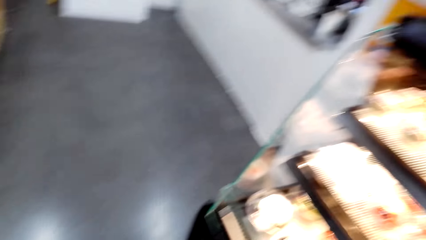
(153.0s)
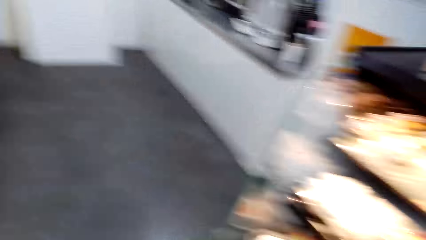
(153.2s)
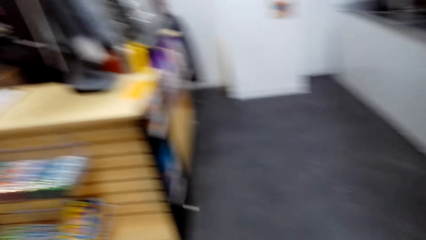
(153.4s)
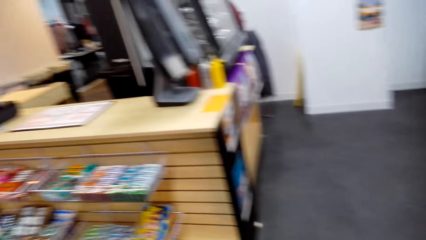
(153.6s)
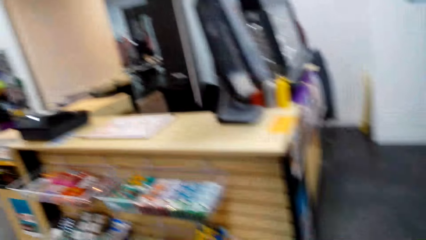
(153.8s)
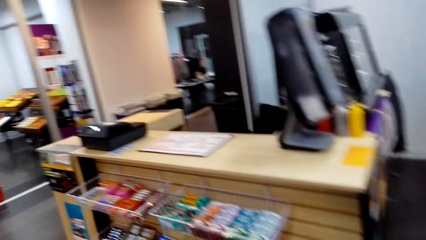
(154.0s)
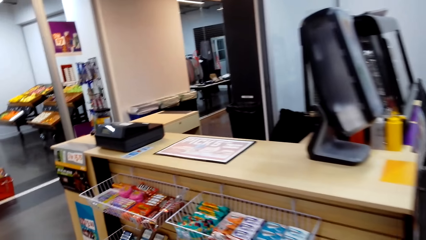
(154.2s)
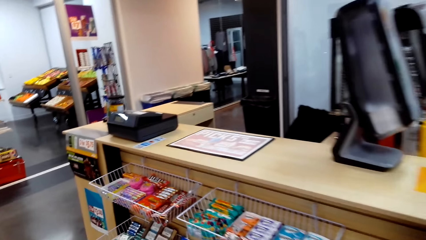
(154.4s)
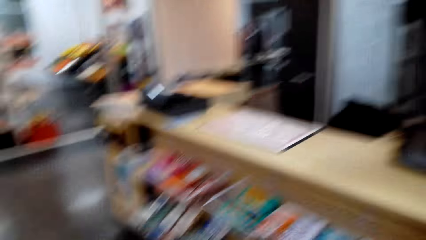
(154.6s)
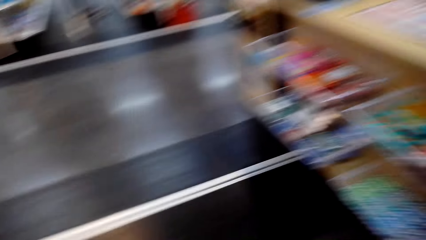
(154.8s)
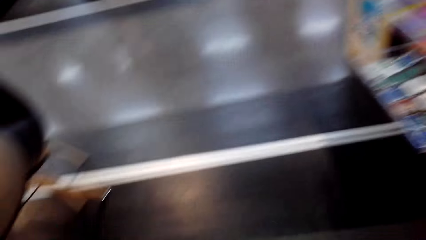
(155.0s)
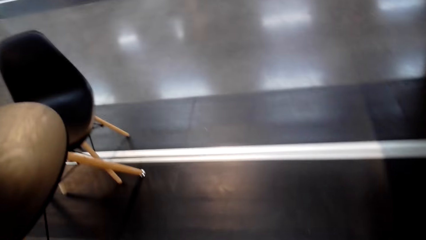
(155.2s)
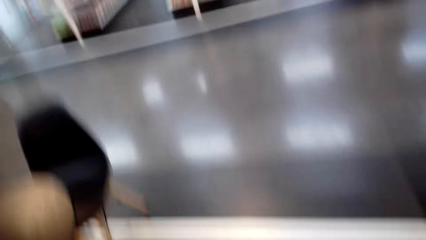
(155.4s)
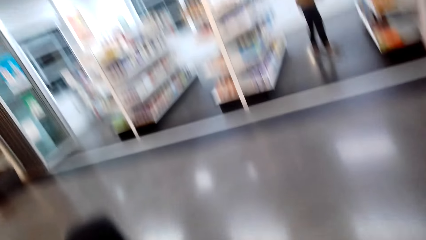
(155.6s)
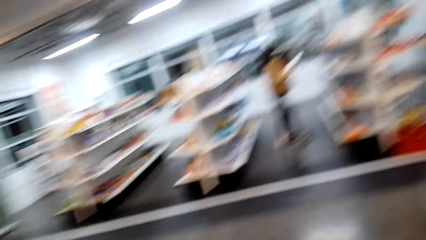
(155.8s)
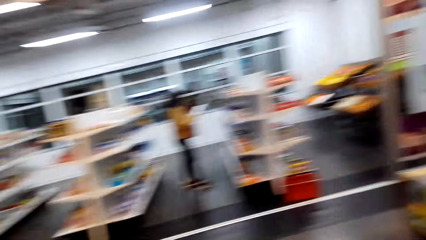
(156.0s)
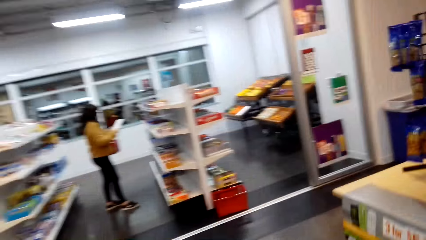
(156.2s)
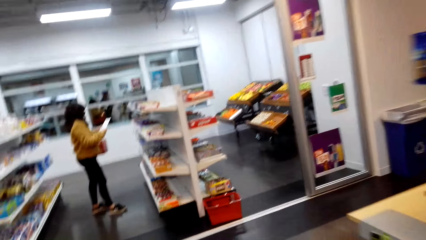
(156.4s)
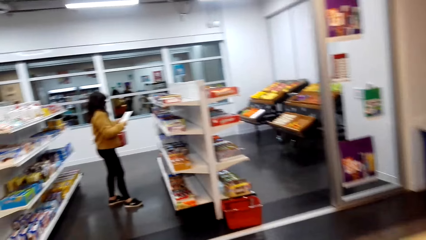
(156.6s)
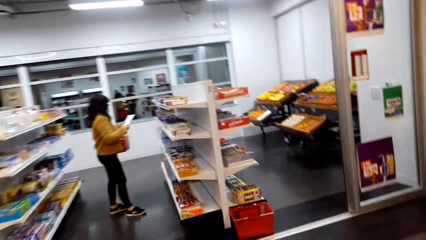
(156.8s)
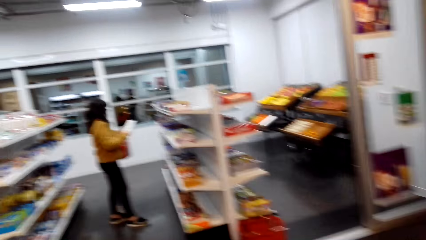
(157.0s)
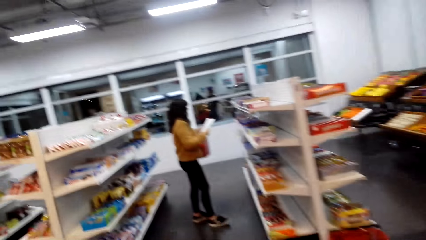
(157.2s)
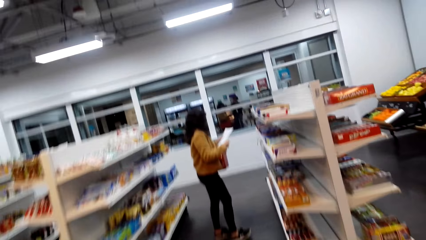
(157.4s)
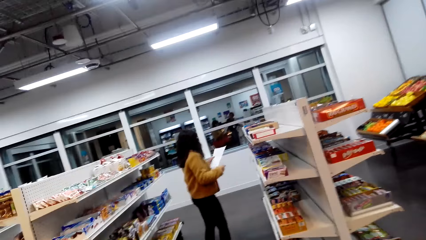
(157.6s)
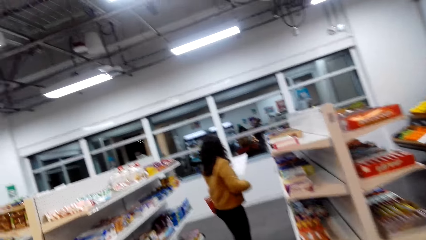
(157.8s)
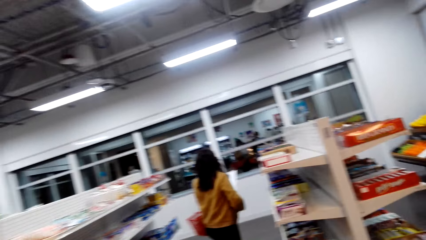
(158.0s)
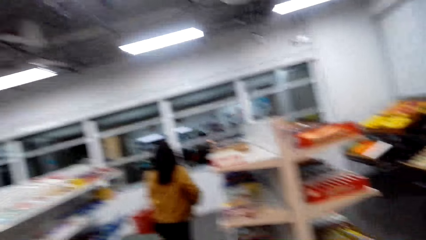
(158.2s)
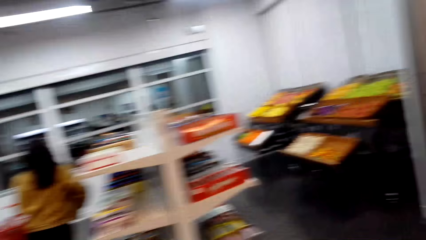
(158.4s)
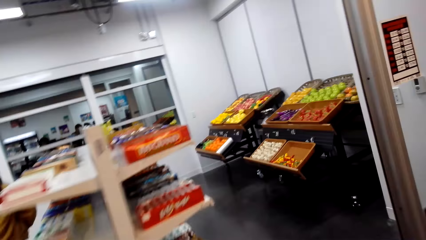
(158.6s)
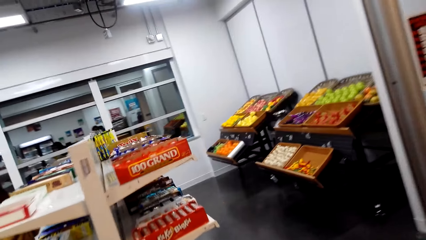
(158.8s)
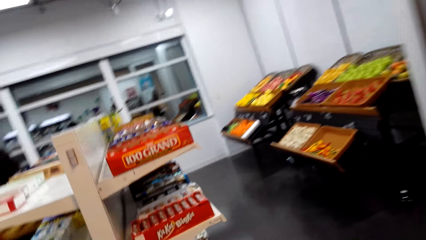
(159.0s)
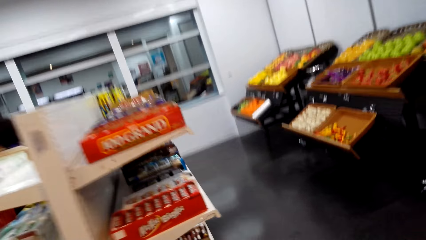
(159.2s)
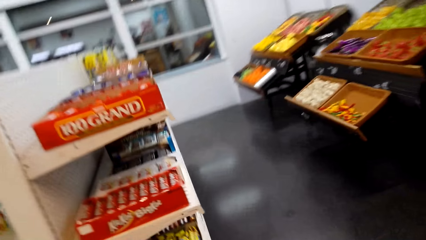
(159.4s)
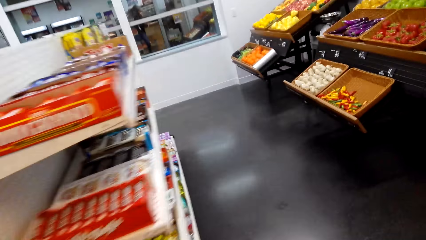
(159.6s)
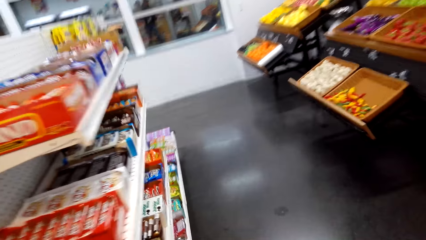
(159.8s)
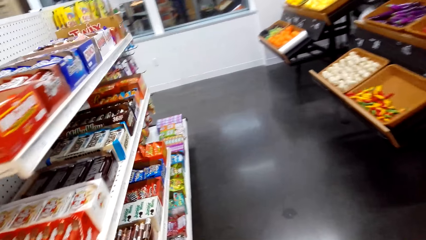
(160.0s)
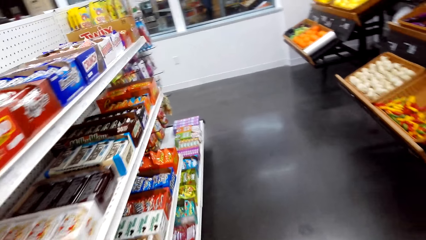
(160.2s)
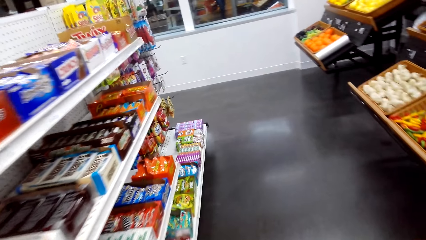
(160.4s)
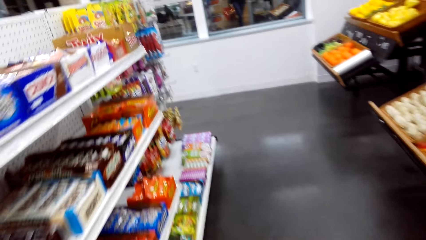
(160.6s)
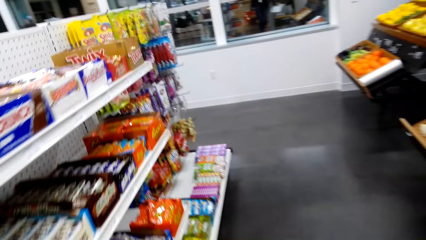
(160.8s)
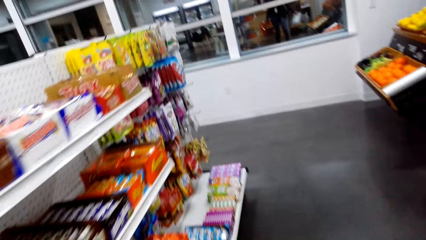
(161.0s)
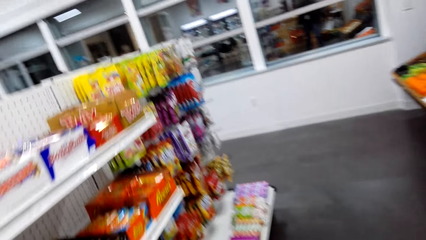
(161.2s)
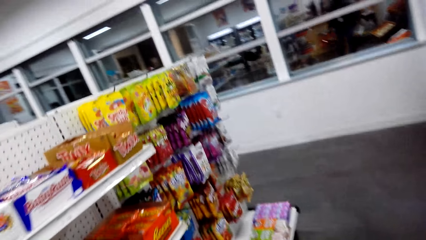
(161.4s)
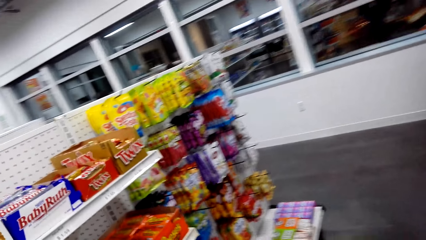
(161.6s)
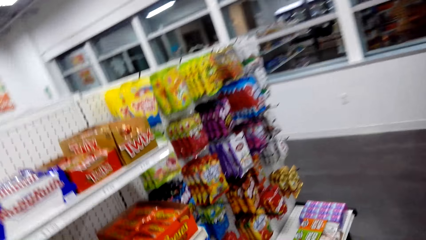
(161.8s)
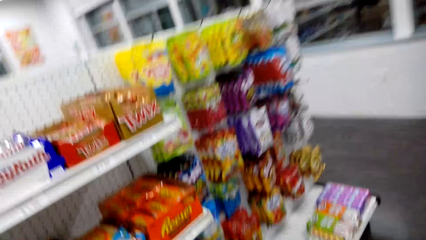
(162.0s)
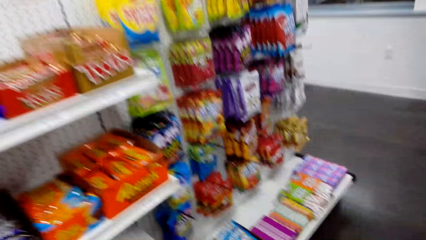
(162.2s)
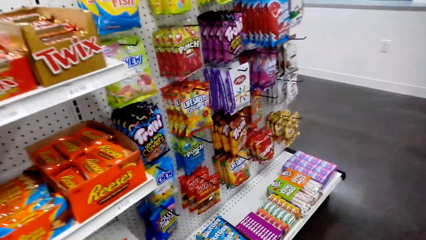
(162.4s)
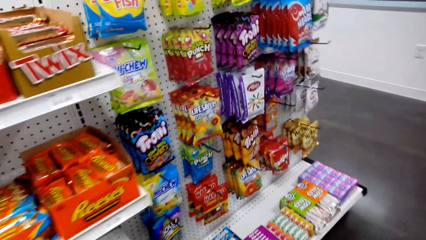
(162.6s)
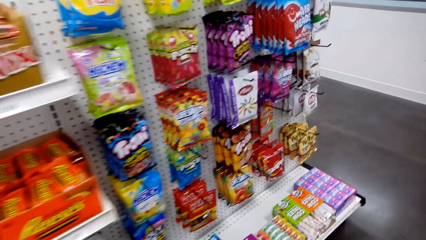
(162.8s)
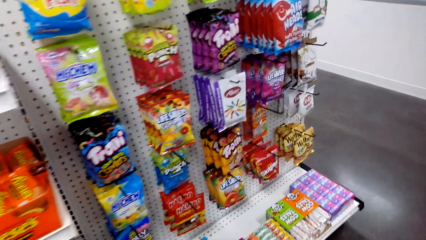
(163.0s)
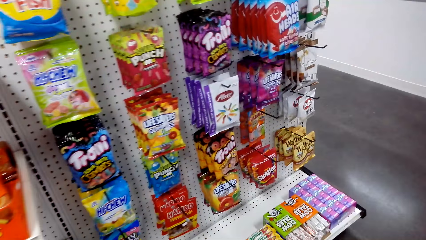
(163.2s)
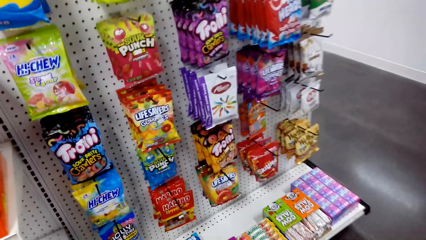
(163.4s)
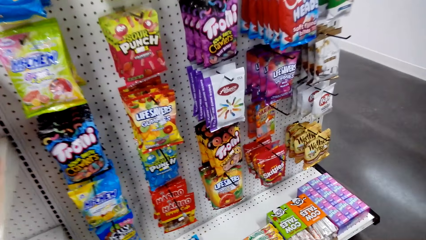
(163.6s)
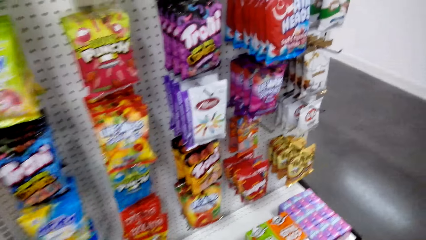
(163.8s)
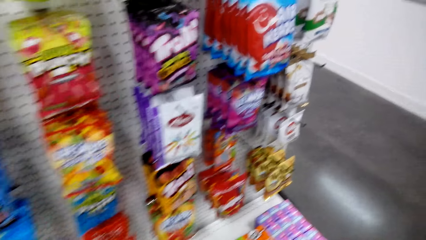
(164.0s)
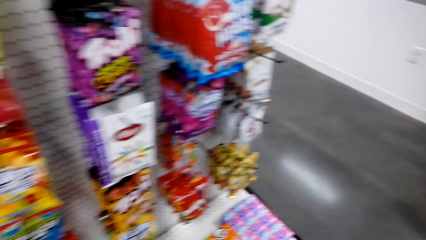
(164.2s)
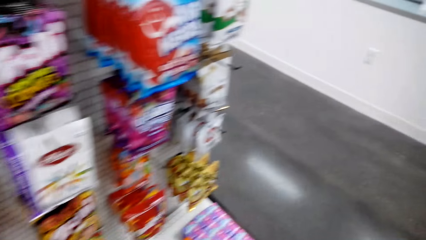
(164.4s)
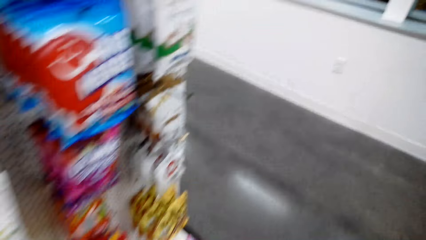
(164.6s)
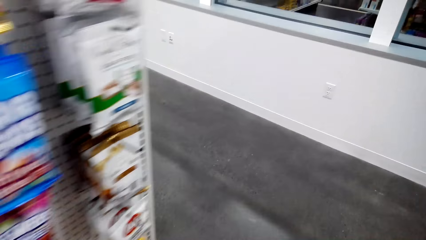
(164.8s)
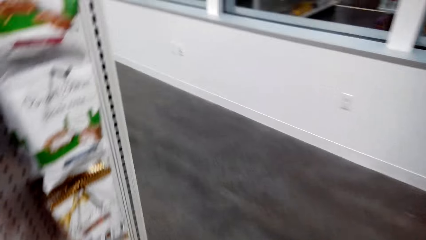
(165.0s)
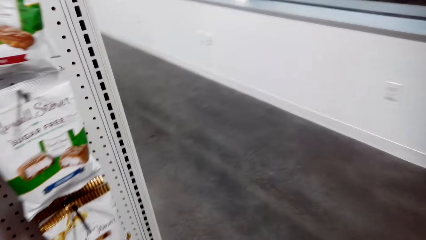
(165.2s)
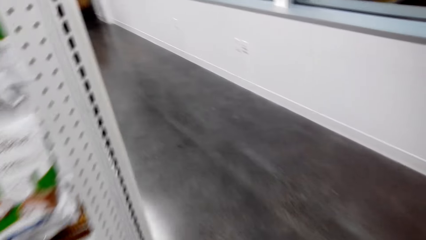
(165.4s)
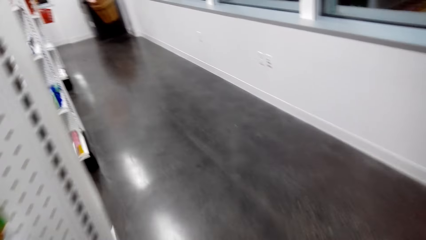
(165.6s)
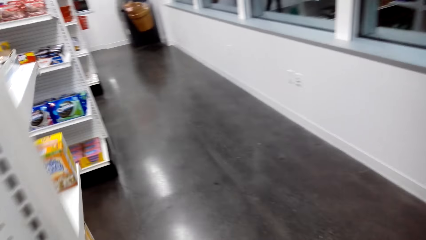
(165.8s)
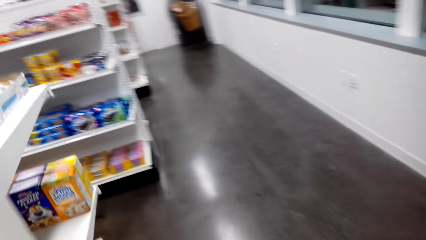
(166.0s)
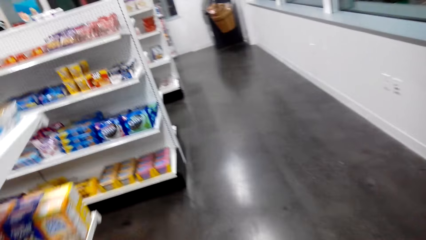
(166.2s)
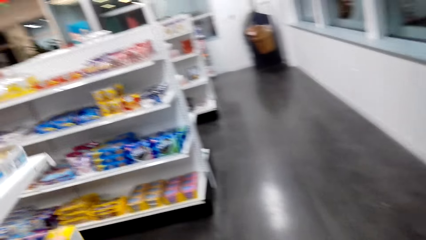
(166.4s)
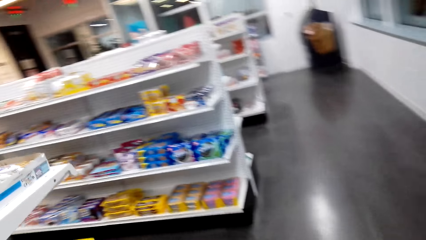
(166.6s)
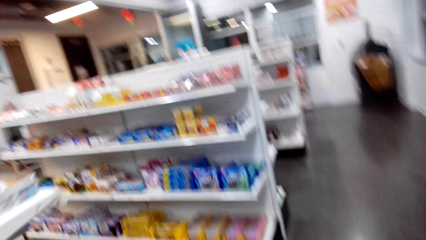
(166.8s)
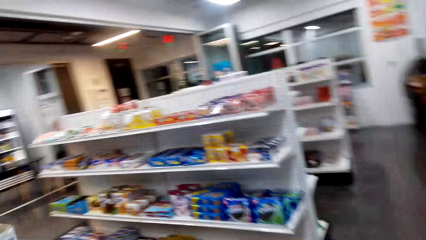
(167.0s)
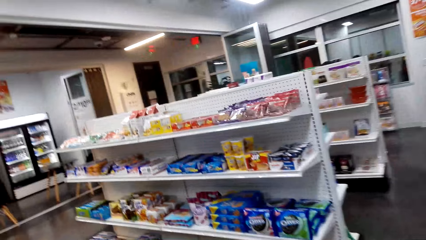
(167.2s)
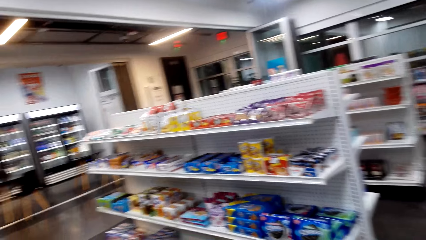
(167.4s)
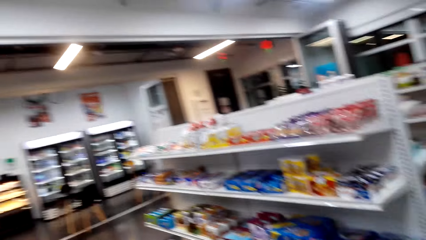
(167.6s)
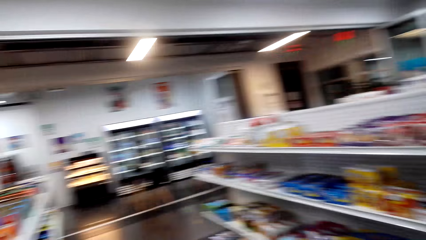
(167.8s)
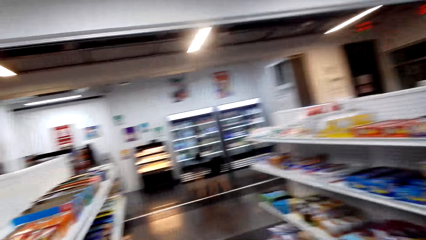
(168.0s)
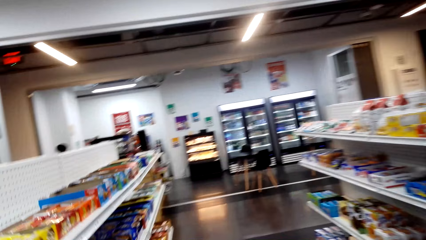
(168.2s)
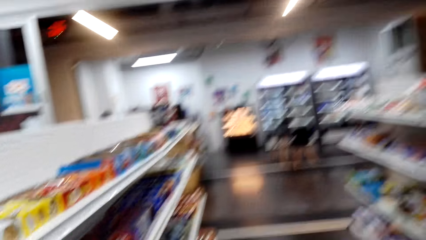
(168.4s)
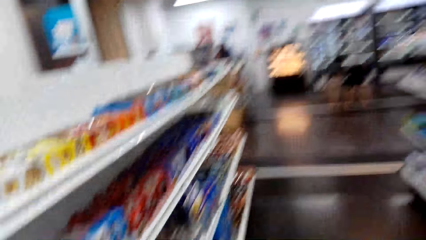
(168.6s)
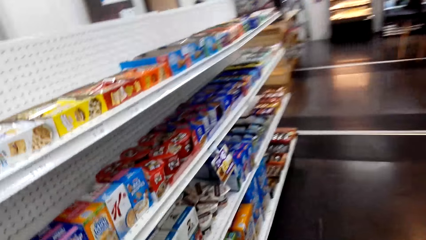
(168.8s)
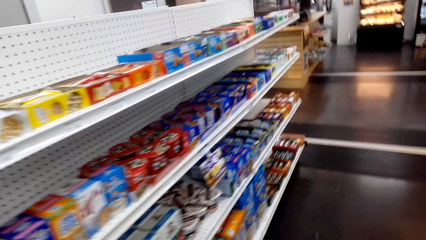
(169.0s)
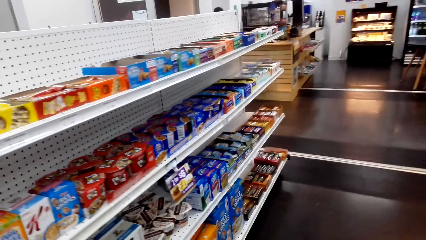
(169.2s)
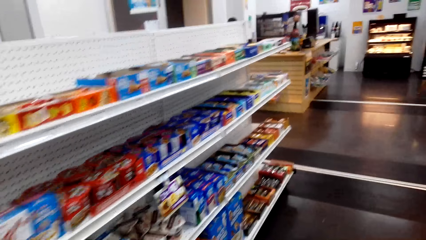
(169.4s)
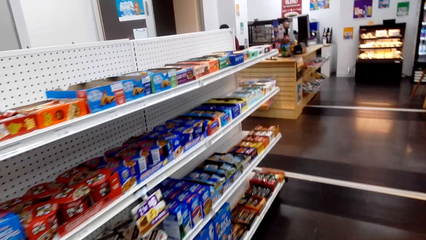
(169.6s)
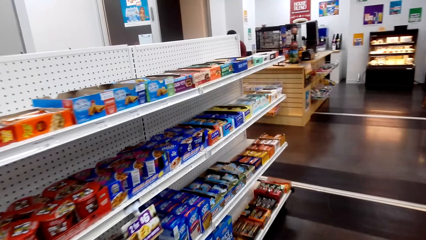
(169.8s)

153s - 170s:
The camera wearer looks at the shopping list. They walk in the supermarket. They look at the shelf. They walk in the supermarket.
